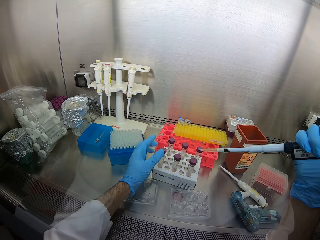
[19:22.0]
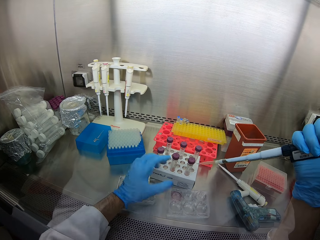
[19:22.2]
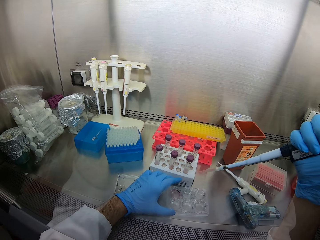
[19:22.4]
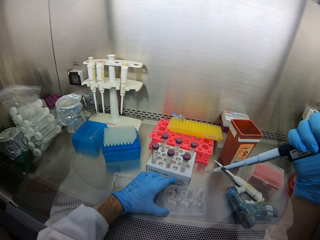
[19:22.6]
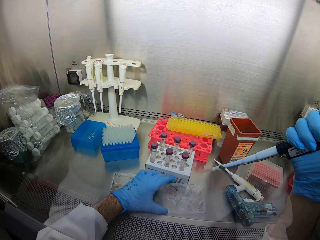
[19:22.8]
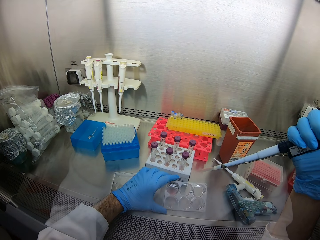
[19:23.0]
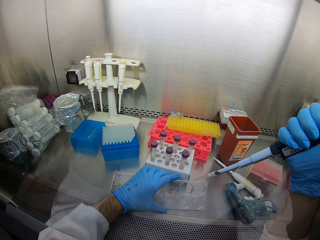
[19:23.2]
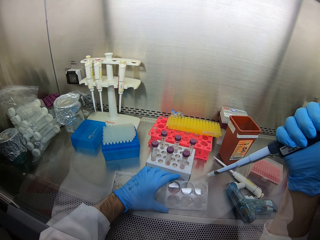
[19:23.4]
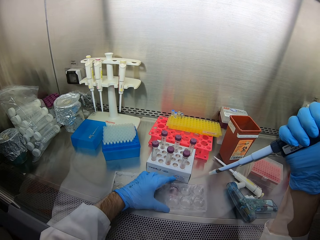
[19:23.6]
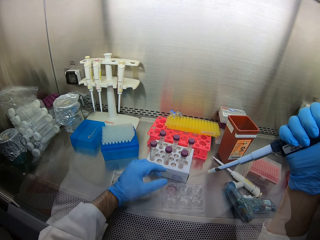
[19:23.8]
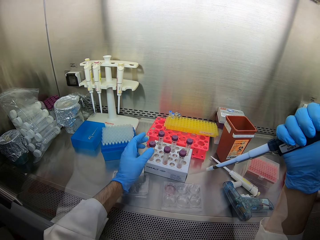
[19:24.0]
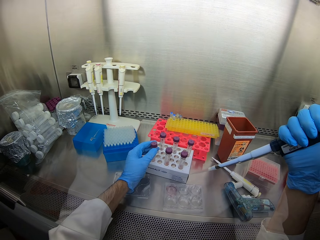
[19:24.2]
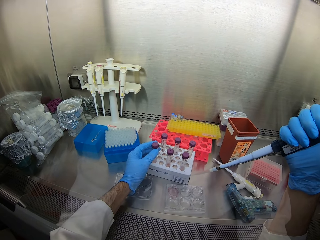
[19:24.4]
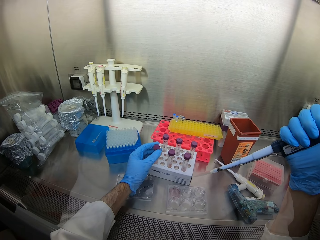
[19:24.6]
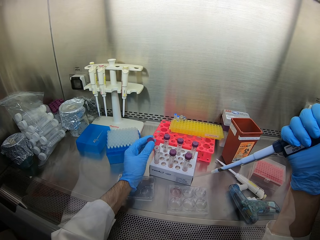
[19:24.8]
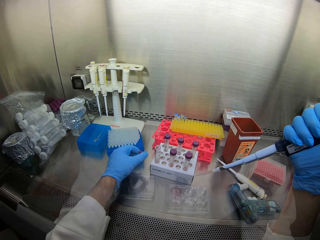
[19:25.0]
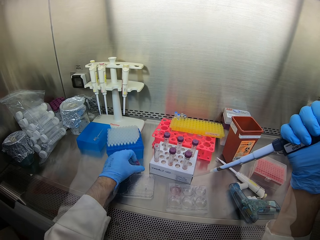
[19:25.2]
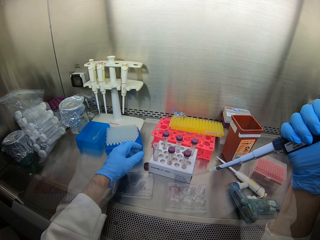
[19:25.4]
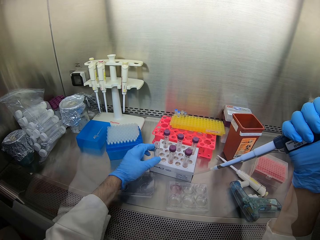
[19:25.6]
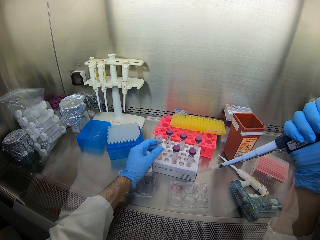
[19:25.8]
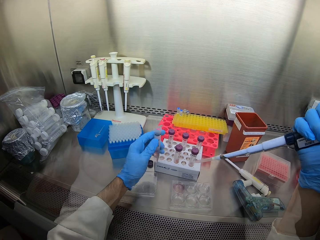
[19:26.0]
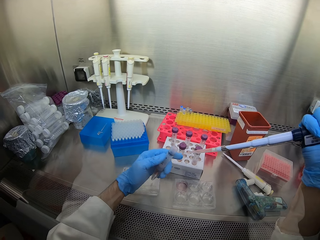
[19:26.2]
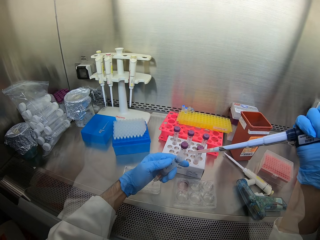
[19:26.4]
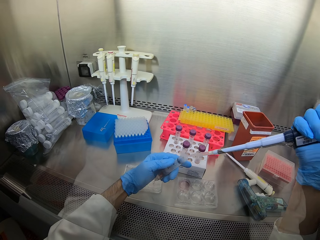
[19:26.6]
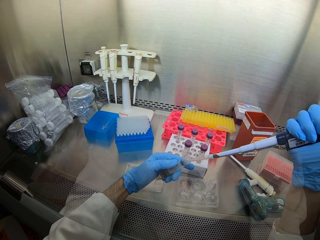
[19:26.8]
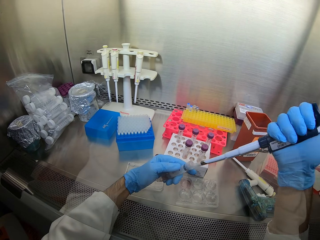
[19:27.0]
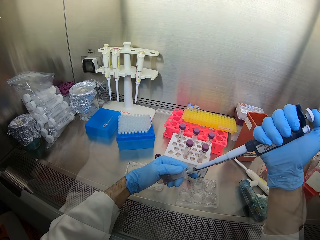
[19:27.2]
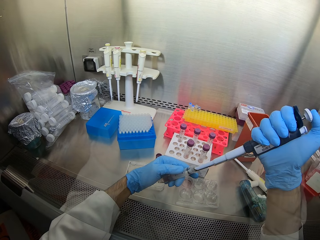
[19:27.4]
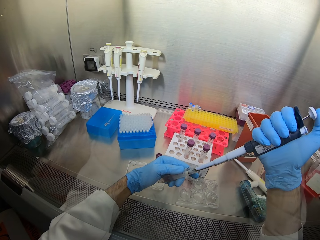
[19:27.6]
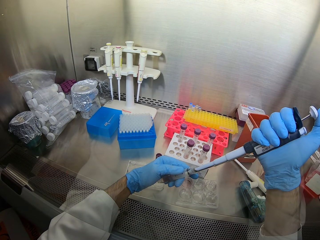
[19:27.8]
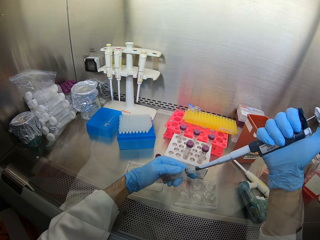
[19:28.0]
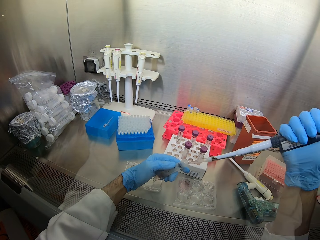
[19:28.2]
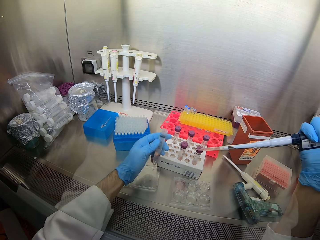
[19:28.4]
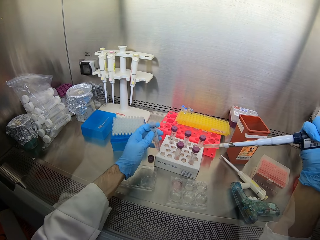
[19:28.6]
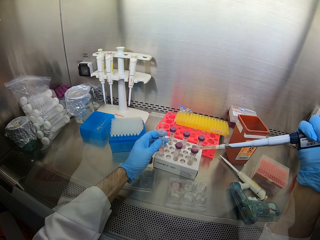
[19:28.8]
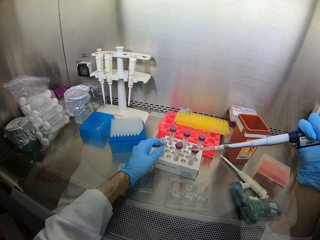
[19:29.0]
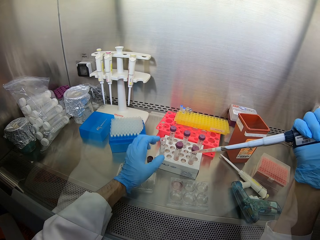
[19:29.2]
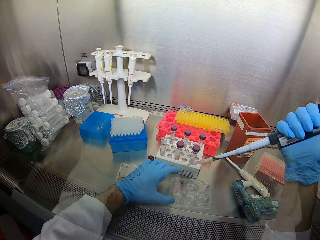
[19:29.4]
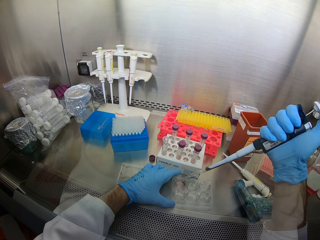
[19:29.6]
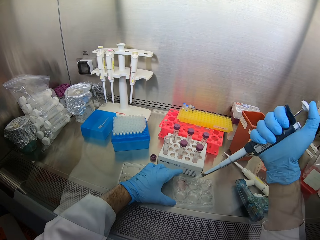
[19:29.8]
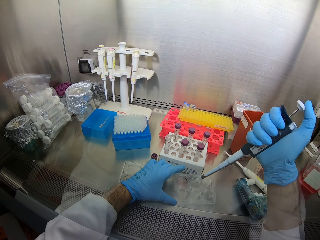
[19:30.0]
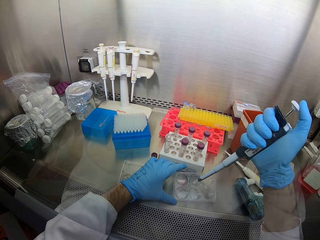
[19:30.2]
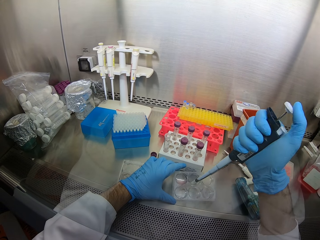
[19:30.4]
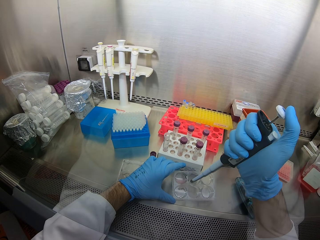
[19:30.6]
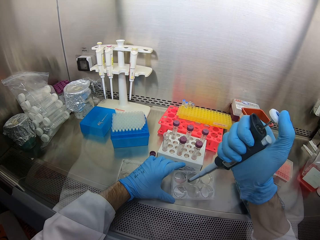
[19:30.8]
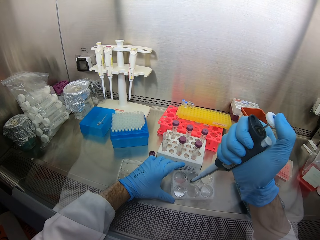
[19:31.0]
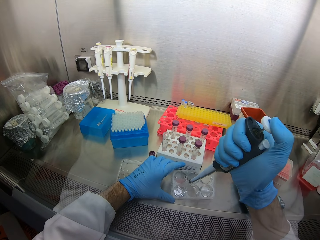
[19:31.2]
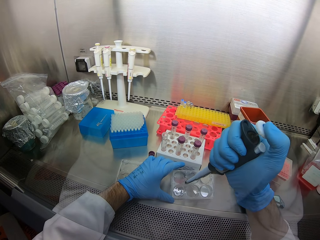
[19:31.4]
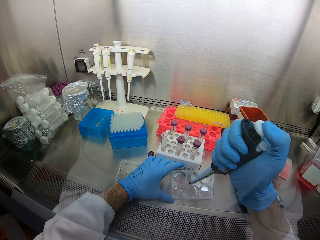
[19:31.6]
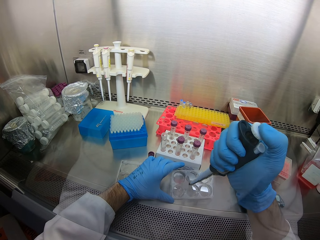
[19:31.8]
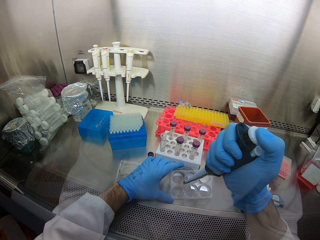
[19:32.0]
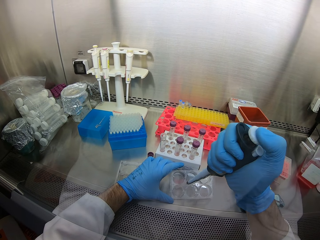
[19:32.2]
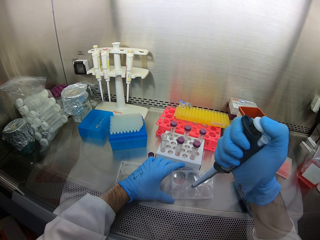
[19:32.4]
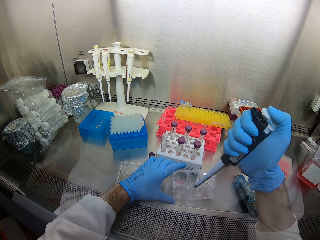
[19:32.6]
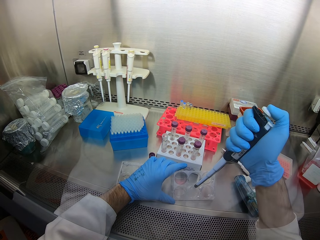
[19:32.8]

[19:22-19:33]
The camera wearer picks the test tube from the tray. They open the test tube. They inject the liquid into the test tubes. They suck the solution from the test tube. They place the test tube in the tray. They mix the solution. They siphon the liquid from the container.

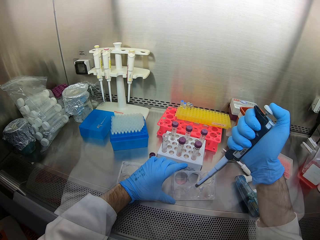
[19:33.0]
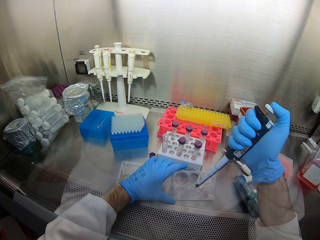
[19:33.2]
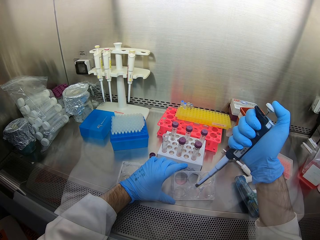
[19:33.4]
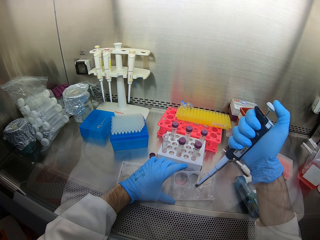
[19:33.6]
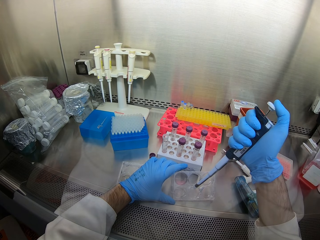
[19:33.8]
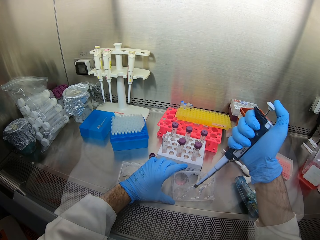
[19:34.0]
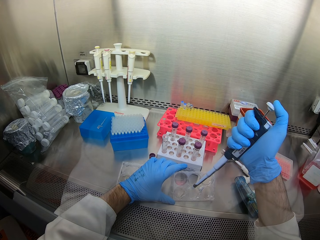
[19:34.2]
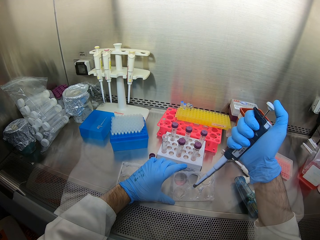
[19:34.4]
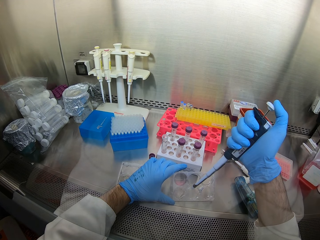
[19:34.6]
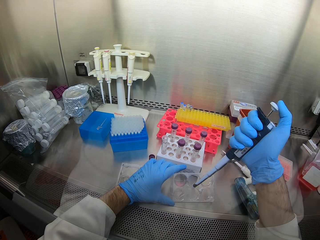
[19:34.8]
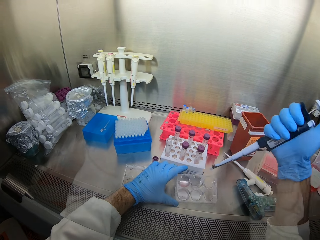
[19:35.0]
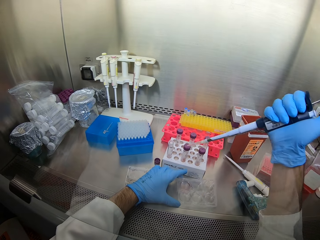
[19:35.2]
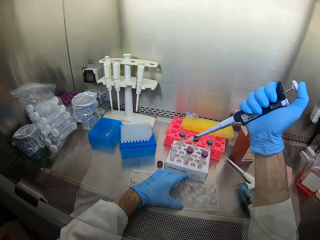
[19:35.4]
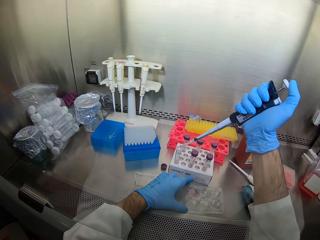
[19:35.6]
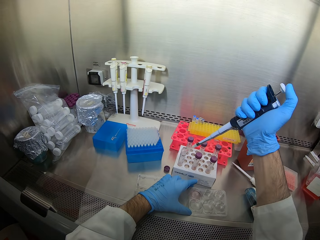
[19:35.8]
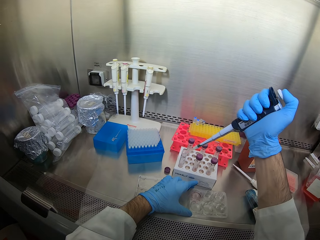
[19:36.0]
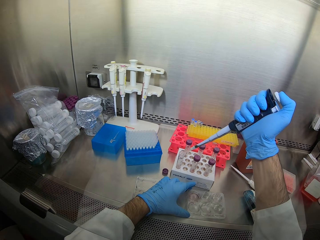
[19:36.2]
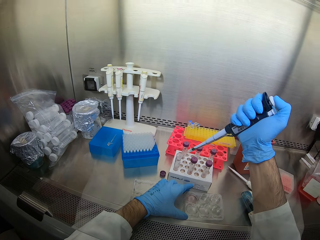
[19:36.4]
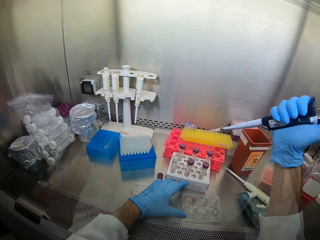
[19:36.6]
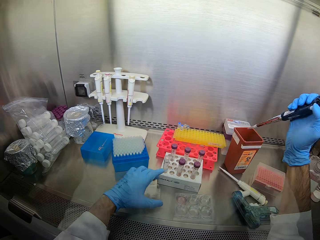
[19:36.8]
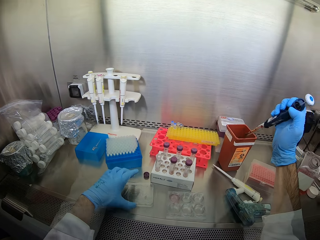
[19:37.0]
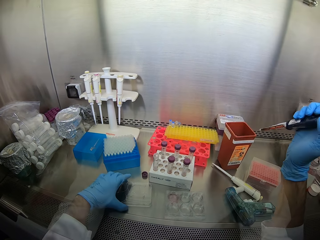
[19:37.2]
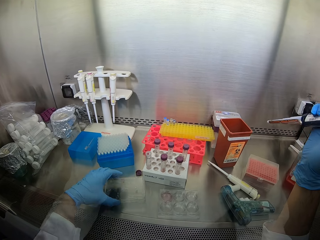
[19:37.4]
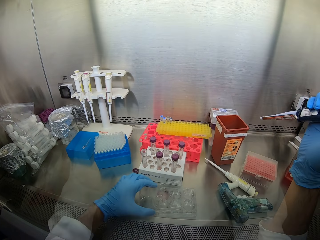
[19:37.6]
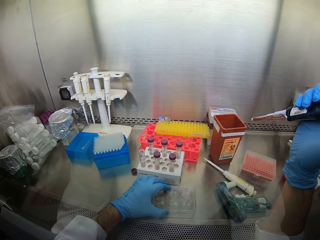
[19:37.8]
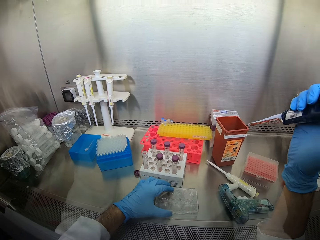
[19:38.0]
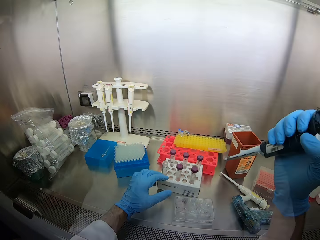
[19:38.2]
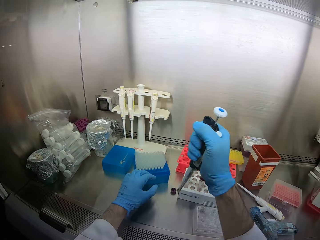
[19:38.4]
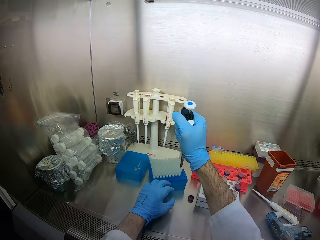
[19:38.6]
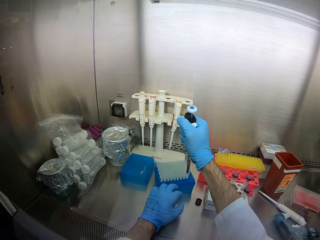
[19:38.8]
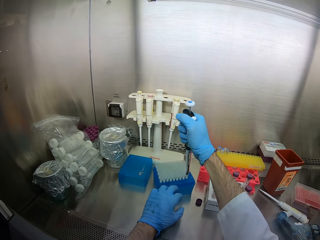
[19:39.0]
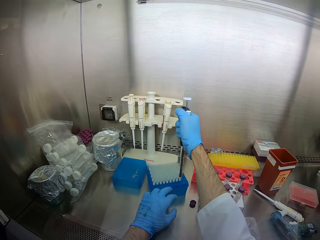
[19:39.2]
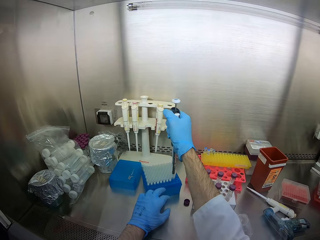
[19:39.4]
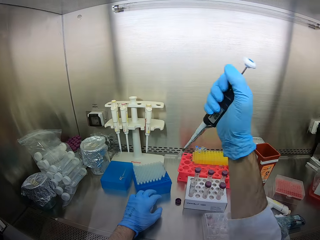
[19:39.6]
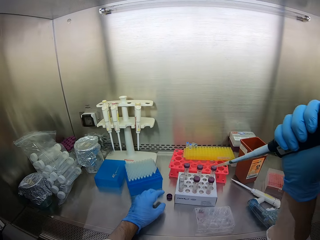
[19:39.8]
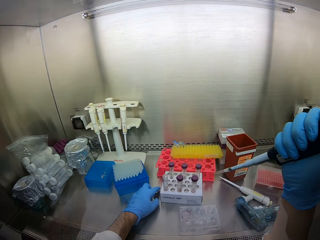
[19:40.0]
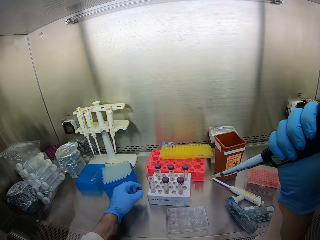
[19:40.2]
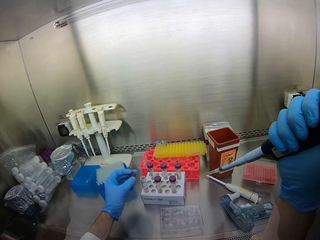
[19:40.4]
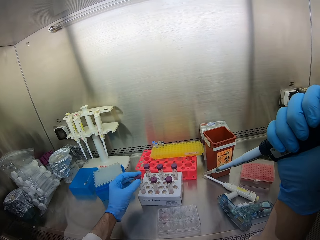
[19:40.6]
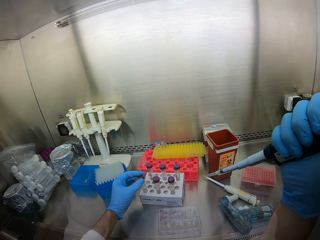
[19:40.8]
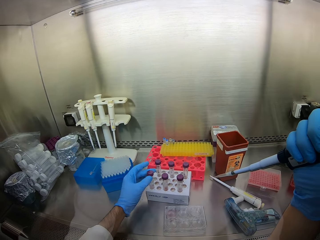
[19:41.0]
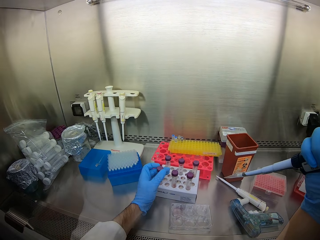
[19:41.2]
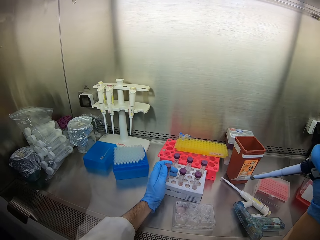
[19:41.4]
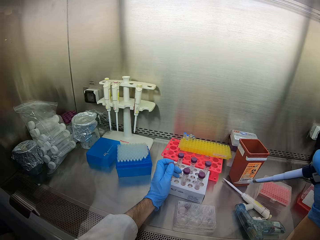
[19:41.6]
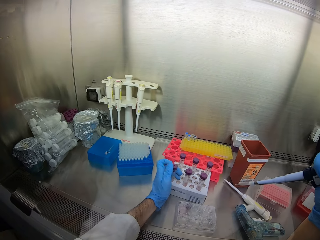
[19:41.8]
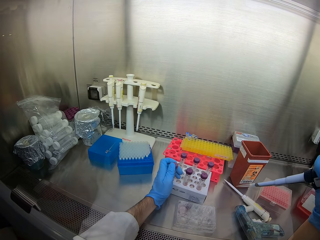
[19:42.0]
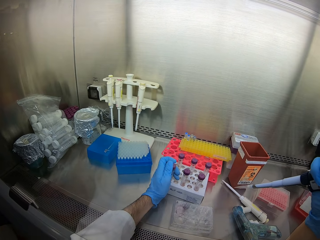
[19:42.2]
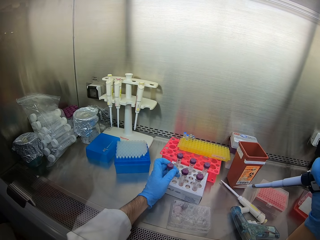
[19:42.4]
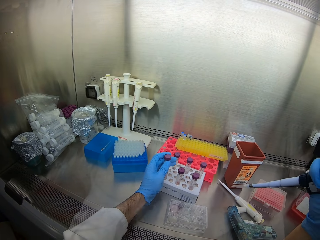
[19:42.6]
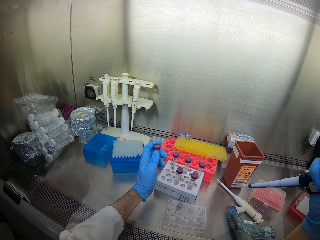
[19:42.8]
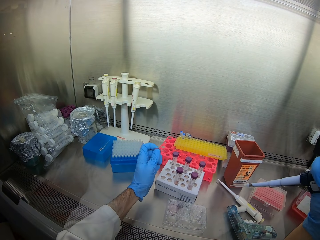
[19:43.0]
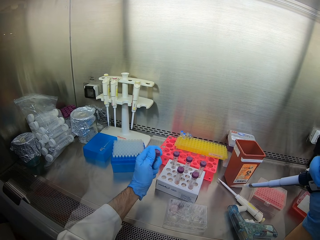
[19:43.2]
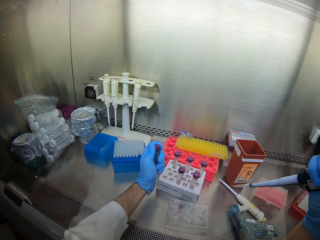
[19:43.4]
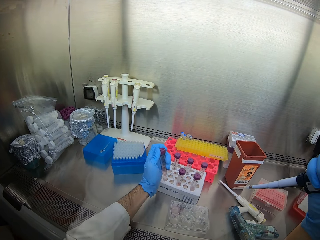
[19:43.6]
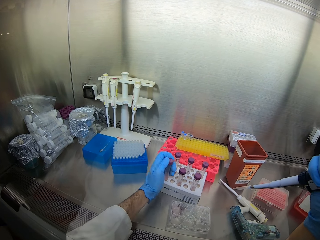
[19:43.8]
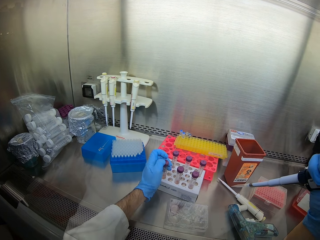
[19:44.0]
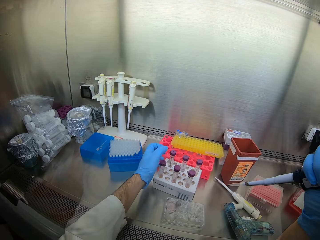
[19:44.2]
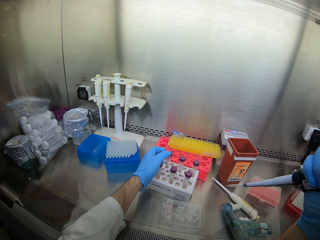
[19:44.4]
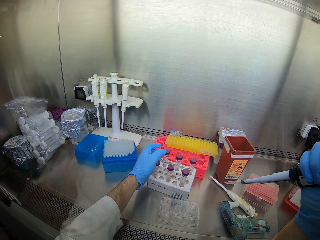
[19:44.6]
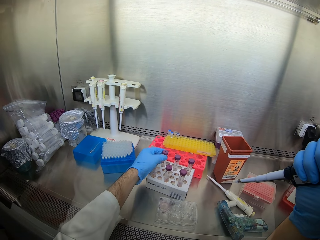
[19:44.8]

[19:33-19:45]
The camera wearer puts the solution in the test tube. They throw the dropper. They pick up the dropper. They close the test tube lid.
